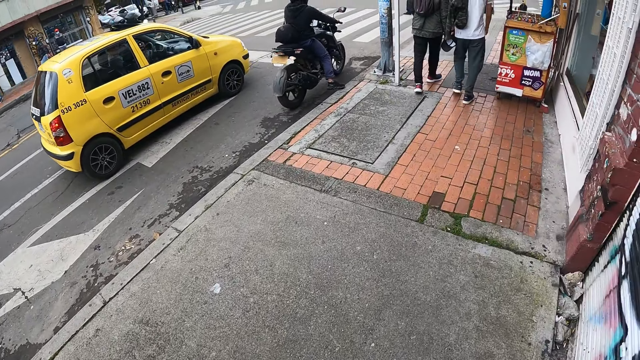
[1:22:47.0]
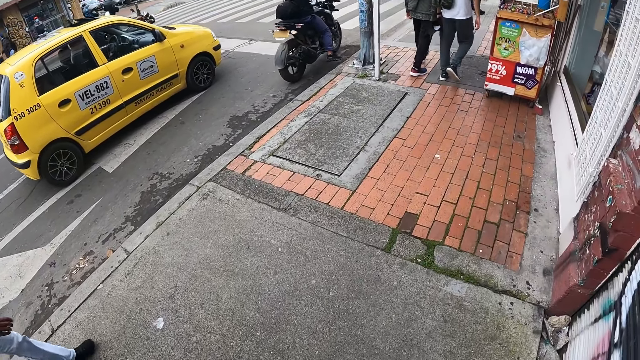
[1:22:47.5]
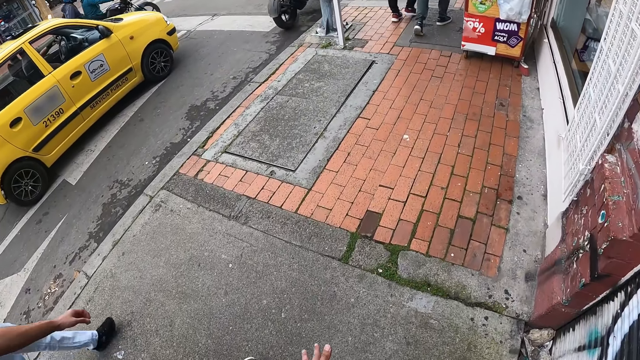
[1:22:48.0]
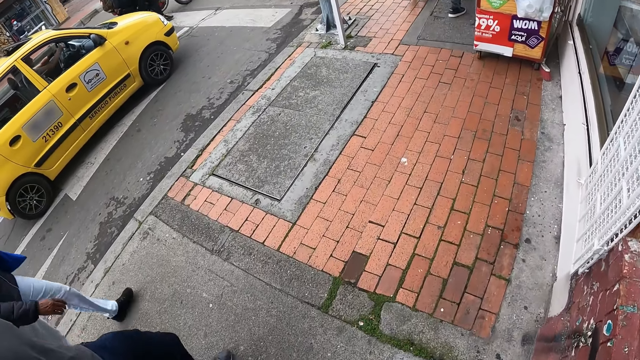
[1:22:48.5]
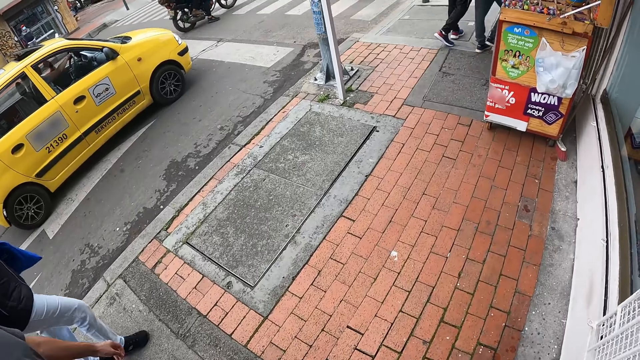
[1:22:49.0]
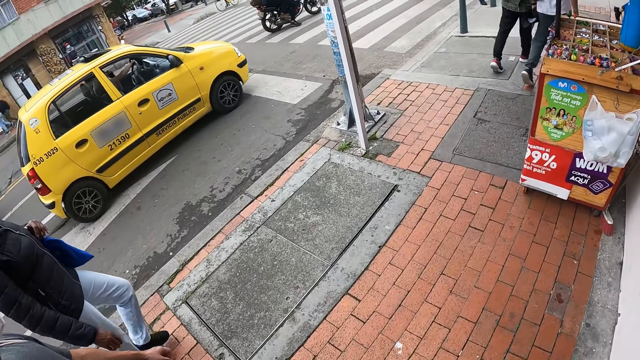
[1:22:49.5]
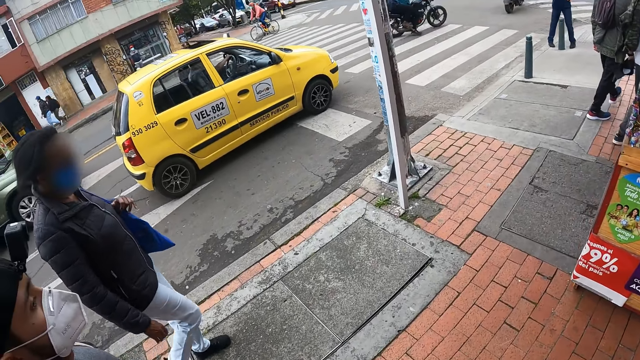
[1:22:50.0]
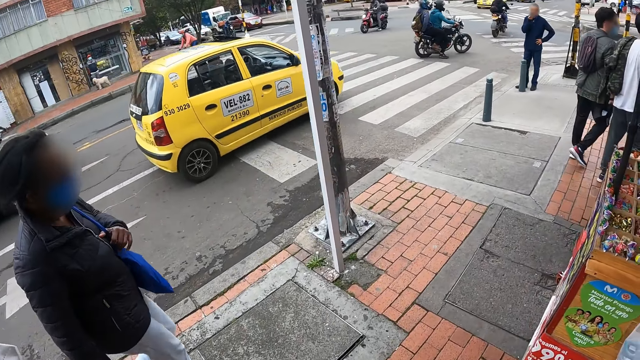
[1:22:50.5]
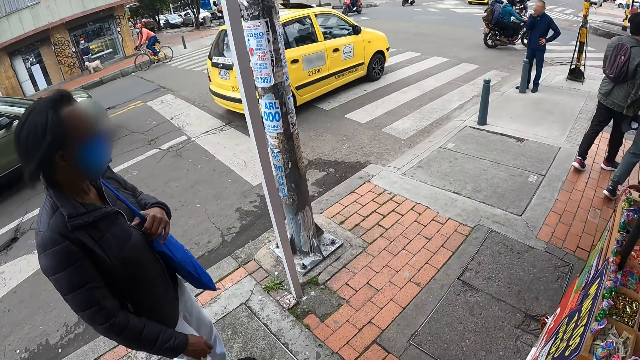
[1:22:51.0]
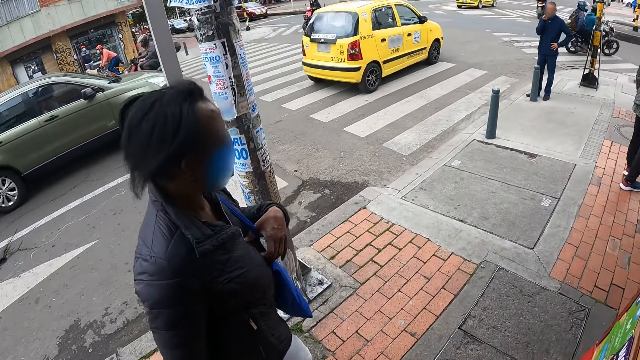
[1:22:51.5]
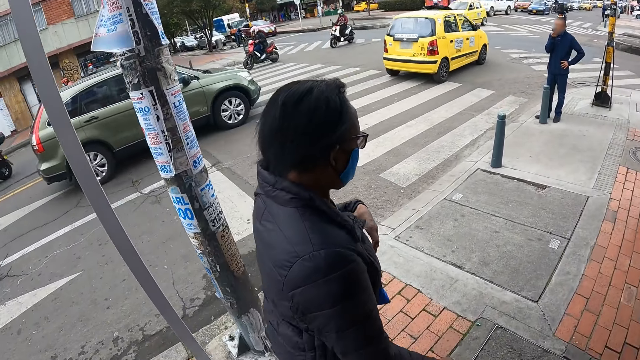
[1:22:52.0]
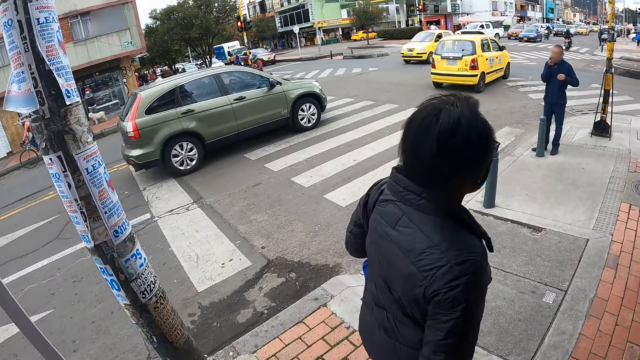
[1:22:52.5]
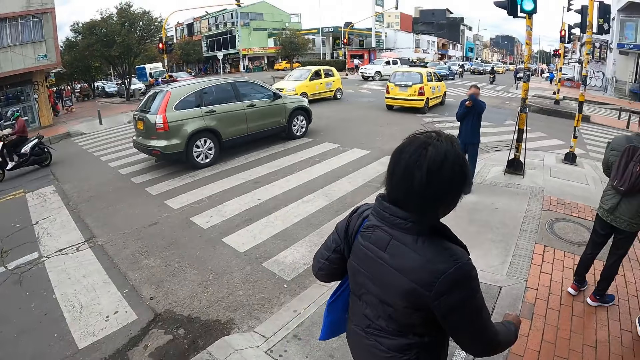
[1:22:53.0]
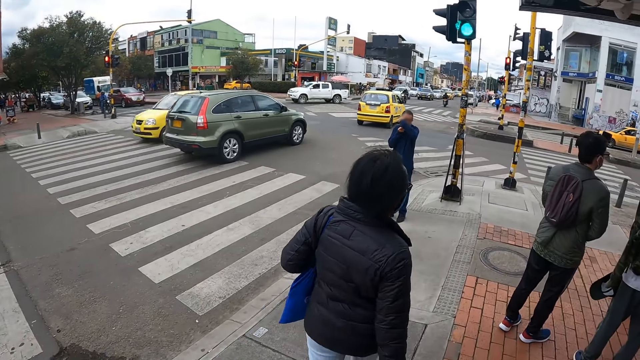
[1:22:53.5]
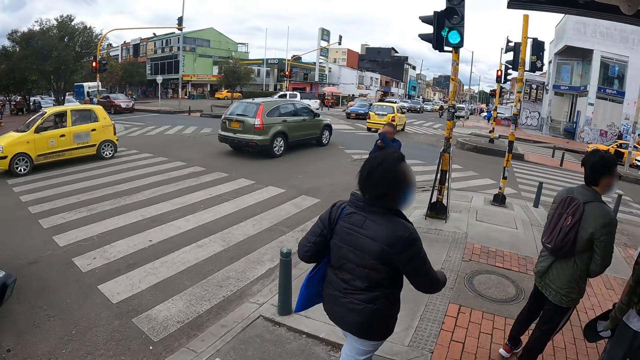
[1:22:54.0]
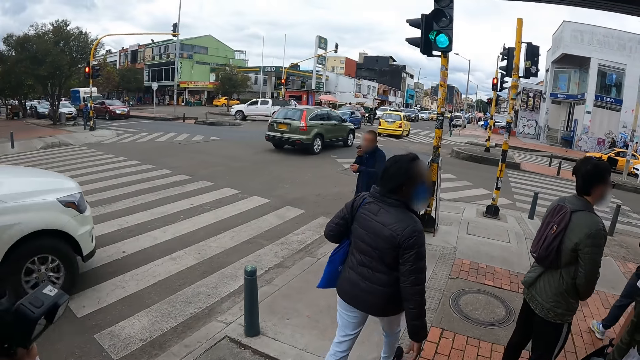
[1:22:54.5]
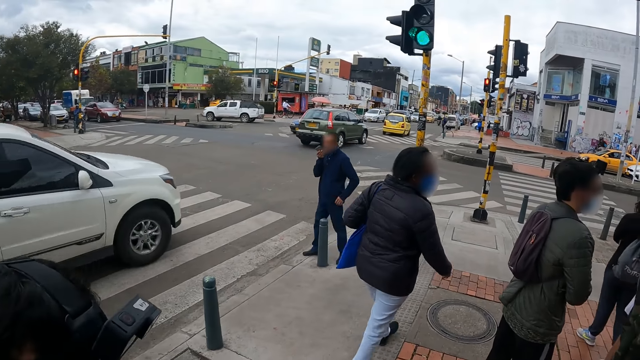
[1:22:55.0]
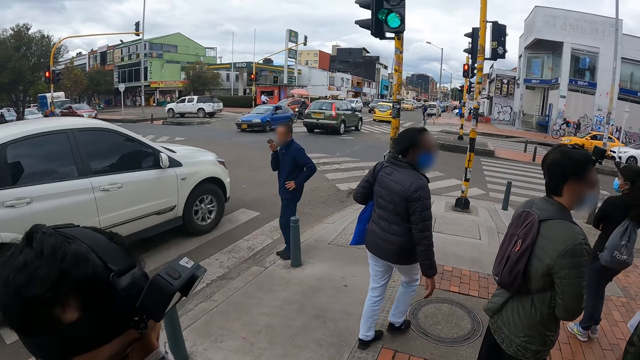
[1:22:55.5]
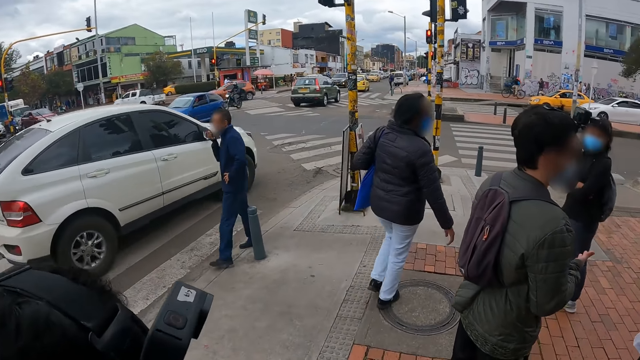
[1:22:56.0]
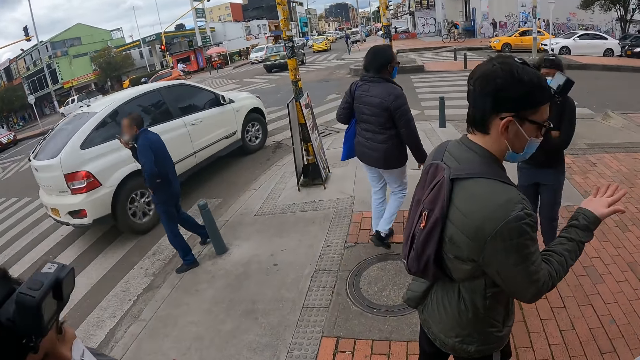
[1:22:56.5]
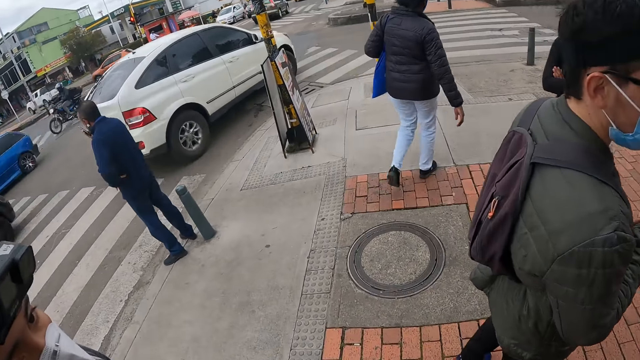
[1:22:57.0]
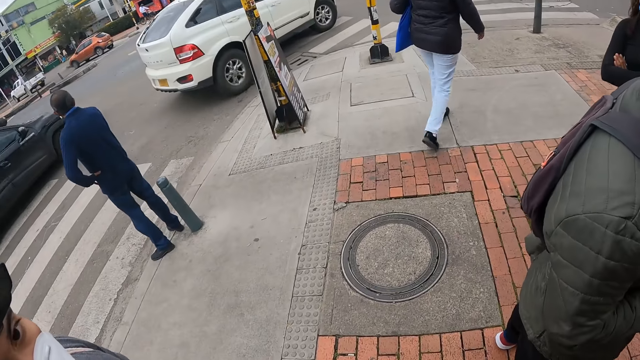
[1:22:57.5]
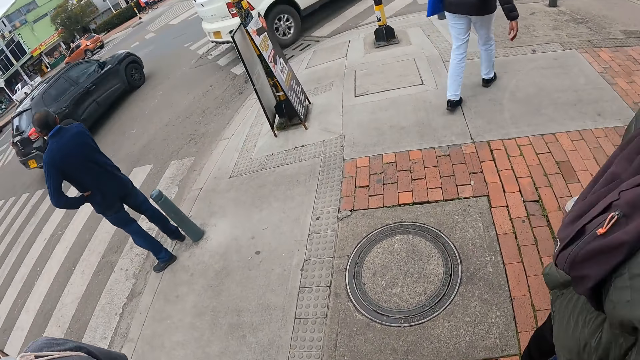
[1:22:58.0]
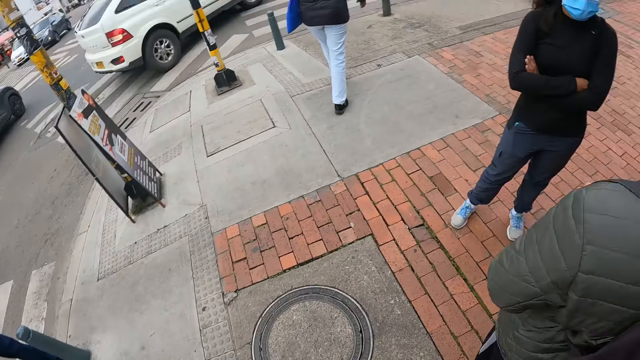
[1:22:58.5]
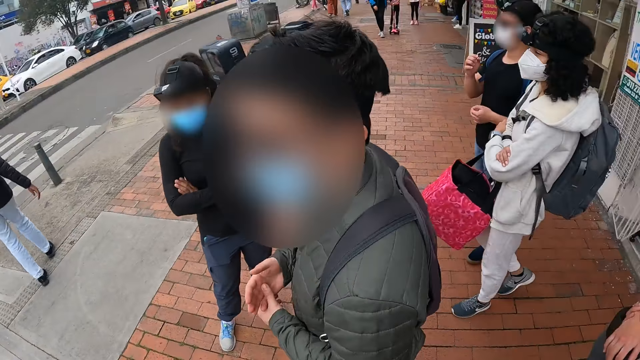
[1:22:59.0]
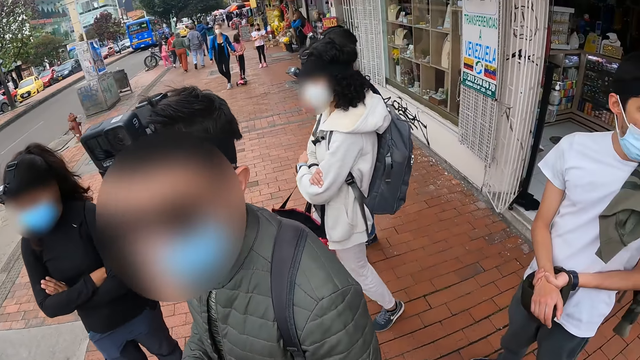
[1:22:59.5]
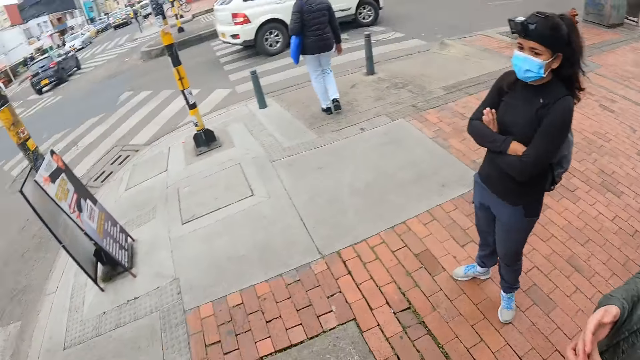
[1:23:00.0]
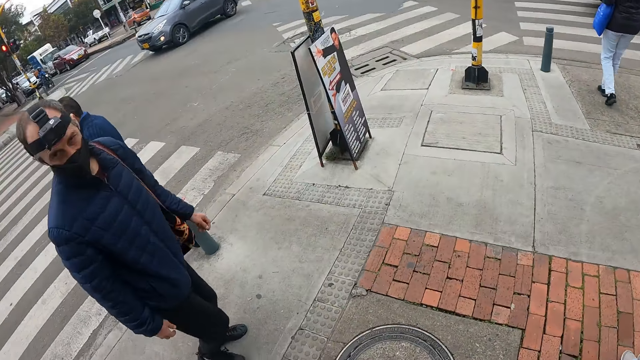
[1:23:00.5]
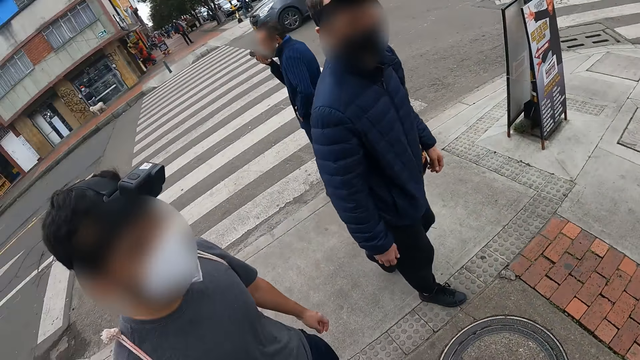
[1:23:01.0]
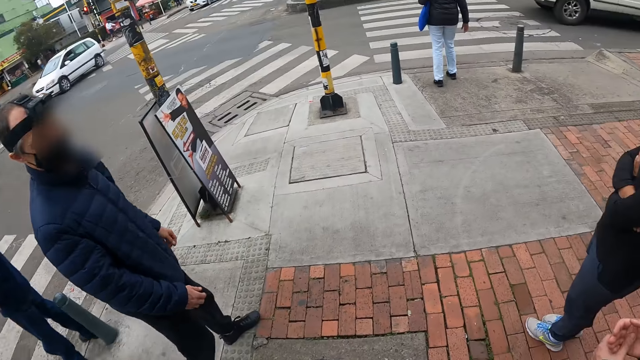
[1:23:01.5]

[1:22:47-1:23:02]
A man stands on the side and spreads his hand. The camera wearer interacts with a man on the sidewalk. They look around. A lady stands on the sidewalk. Another man touches the camera. Another lady stands on the sidewalk.

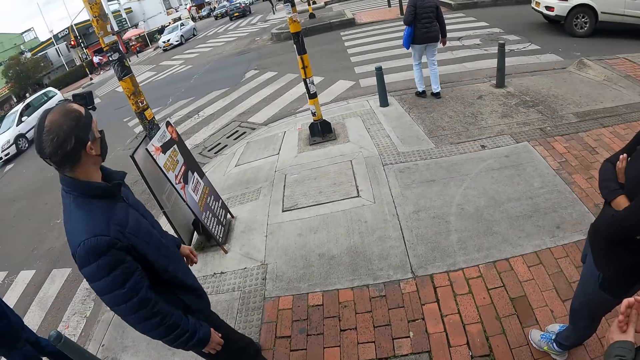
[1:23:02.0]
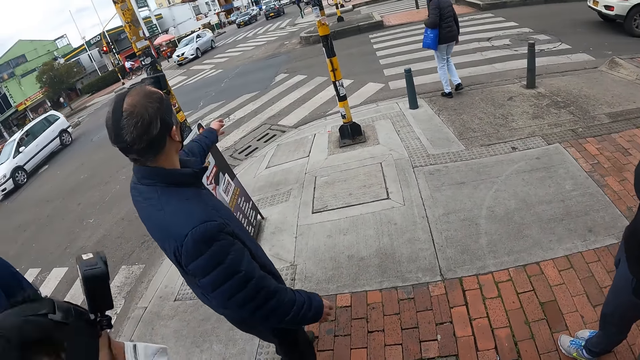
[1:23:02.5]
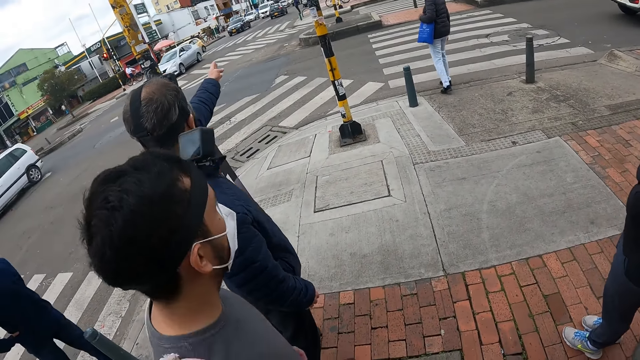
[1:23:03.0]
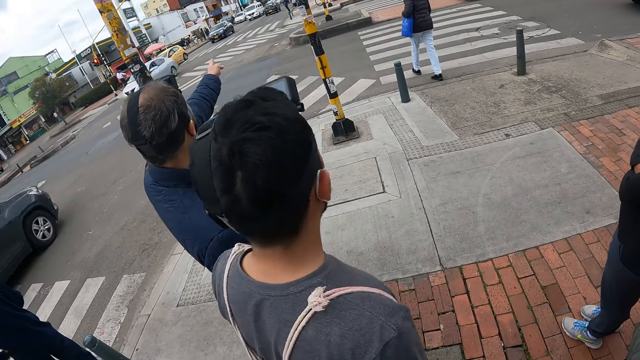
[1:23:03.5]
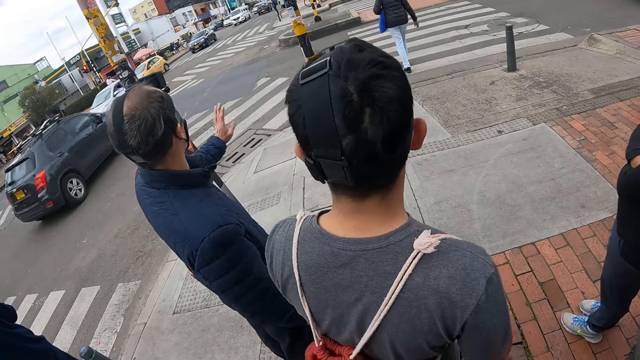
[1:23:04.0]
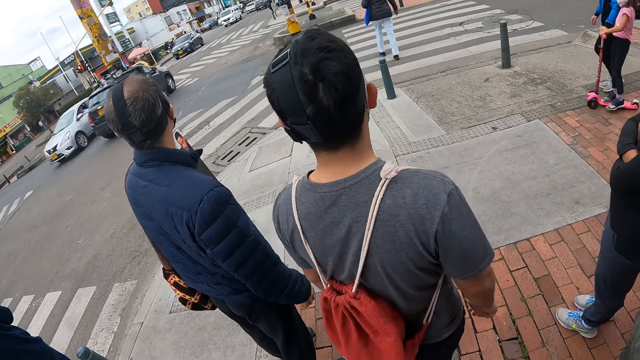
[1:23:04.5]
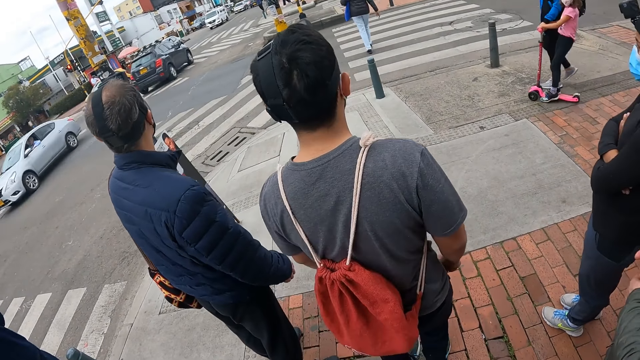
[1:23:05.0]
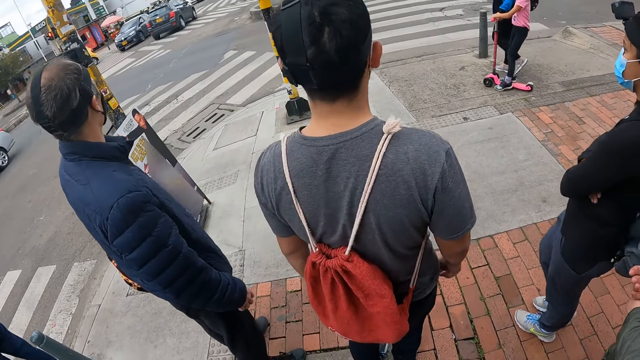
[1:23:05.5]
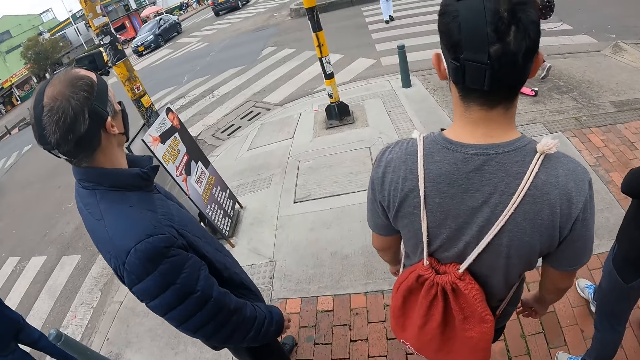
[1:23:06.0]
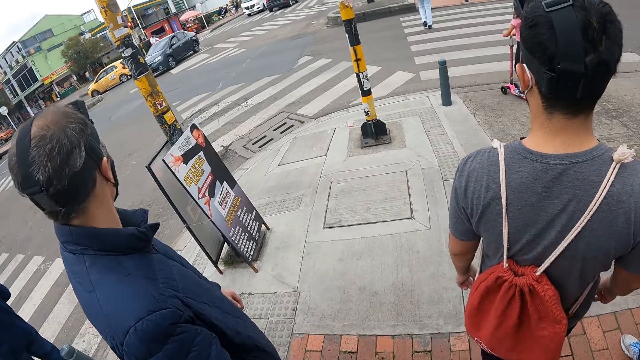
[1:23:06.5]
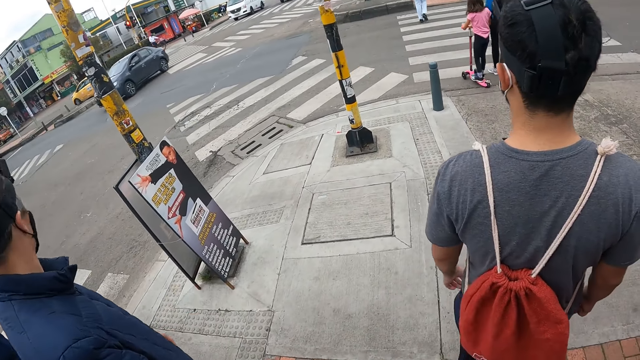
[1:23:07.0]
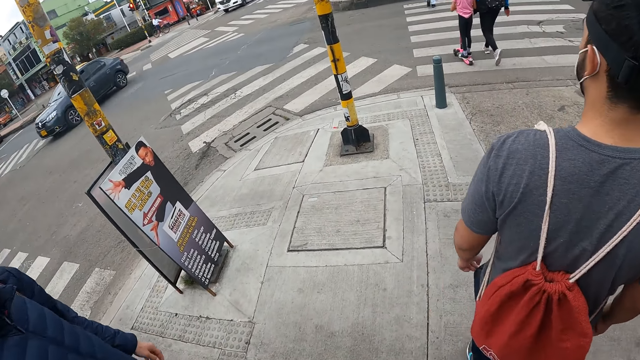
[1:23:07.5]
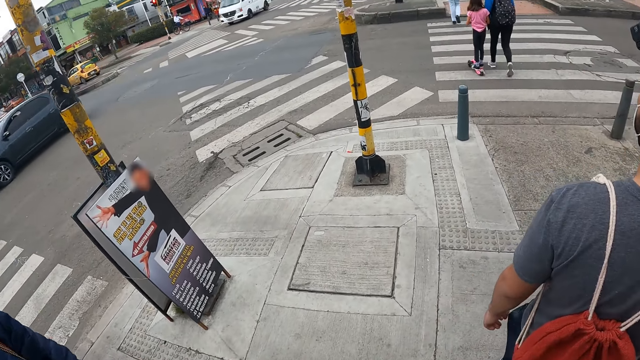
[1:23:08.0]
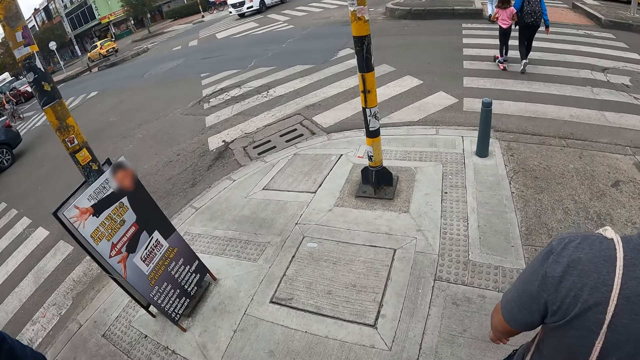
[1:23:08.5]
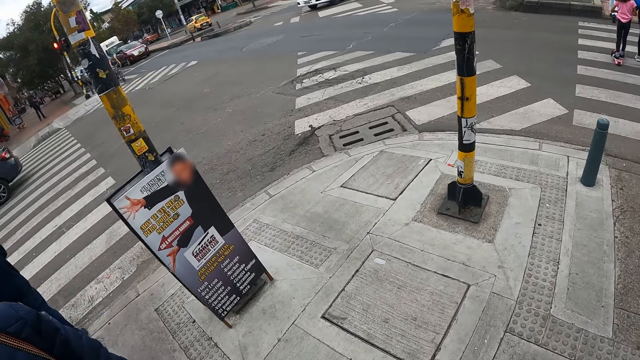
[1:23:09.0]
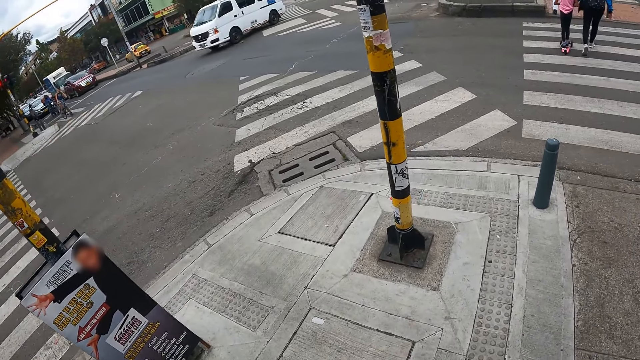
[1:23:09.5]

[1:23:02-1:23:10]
The camera wearer interacts with a group of people on the sidewalk. A man points the opposite direction. A lady walks around. A girl rides a scooter. The camera wearer crosses the road with a man.
